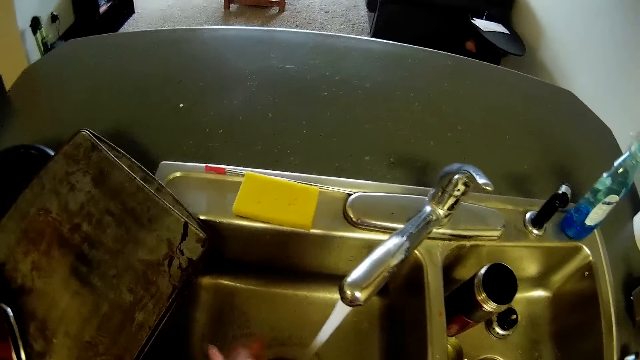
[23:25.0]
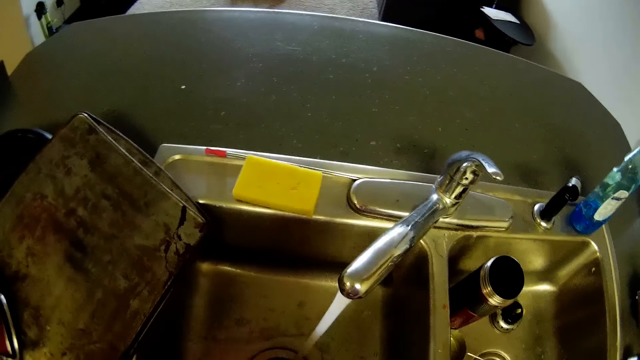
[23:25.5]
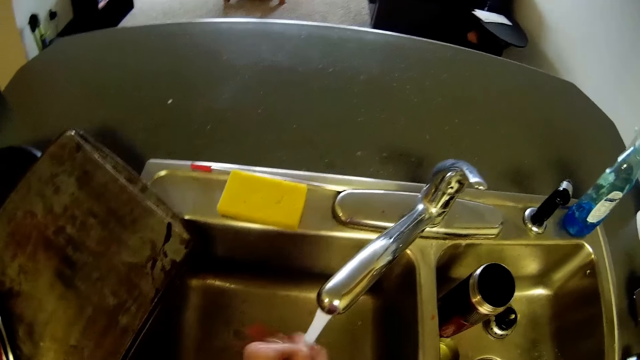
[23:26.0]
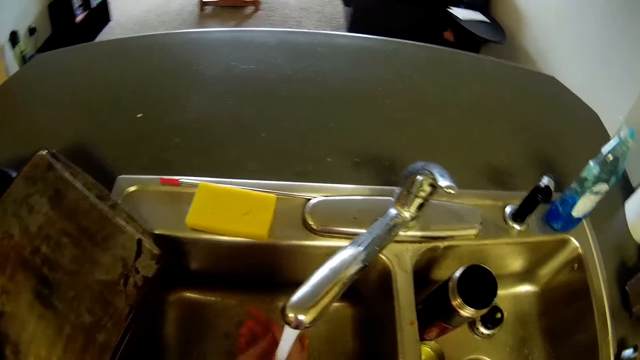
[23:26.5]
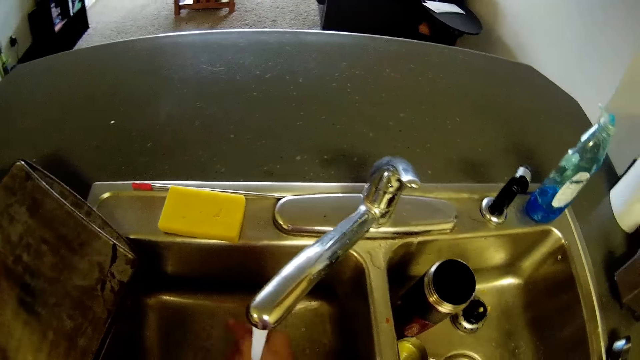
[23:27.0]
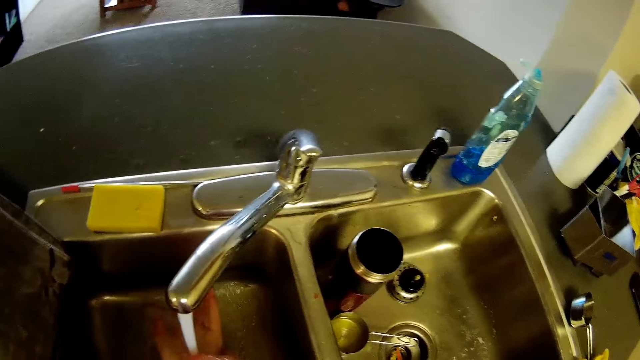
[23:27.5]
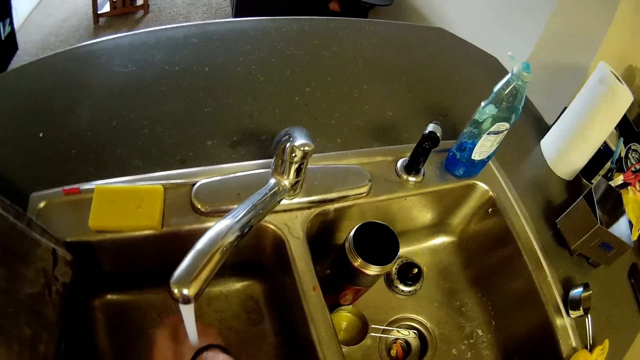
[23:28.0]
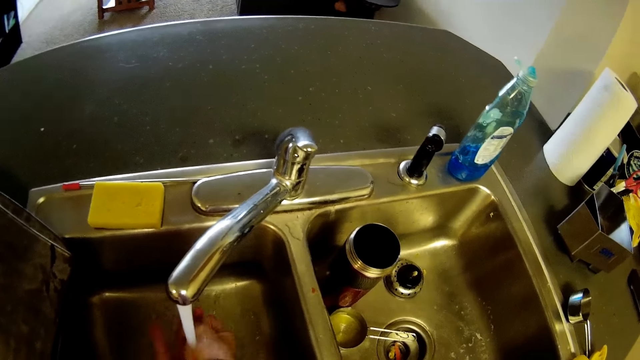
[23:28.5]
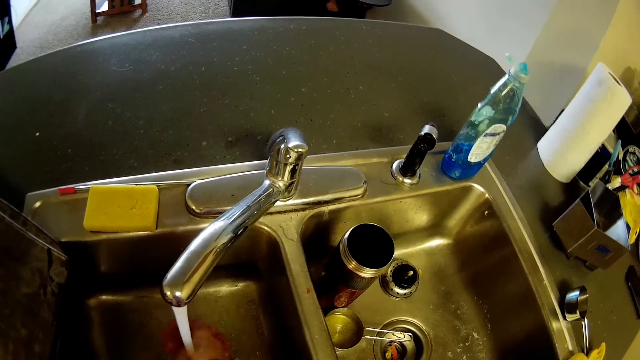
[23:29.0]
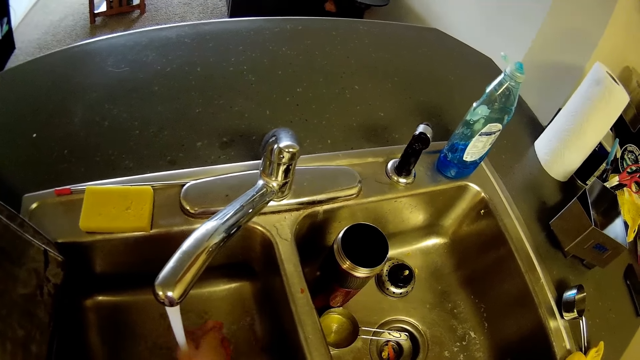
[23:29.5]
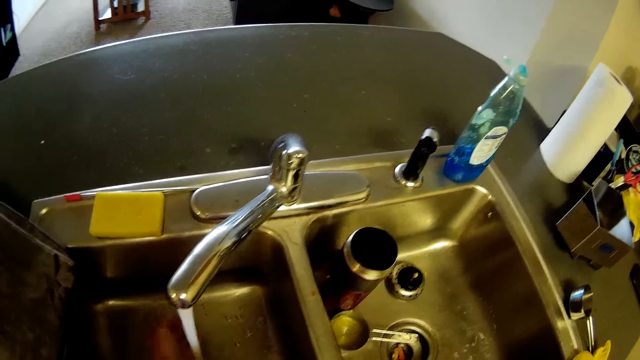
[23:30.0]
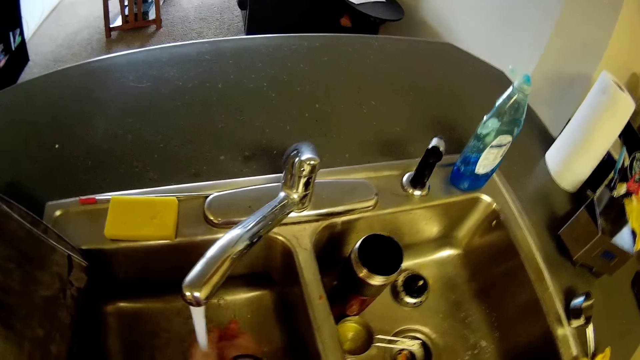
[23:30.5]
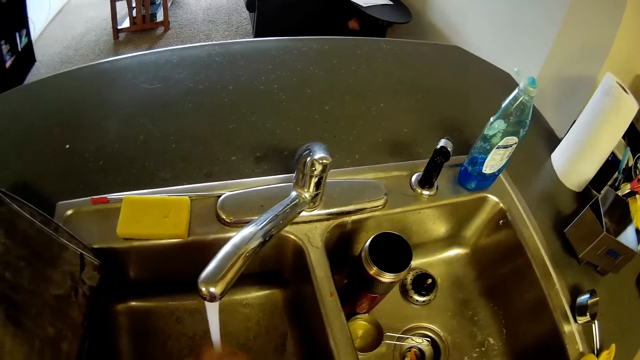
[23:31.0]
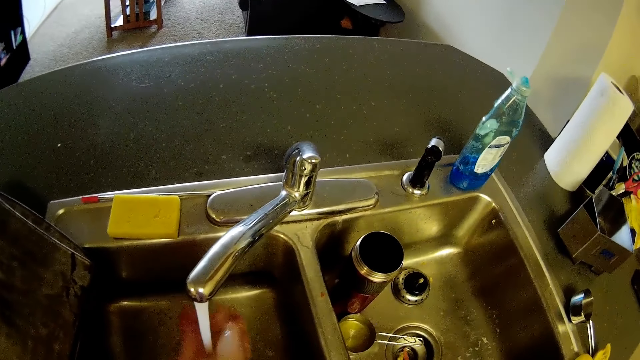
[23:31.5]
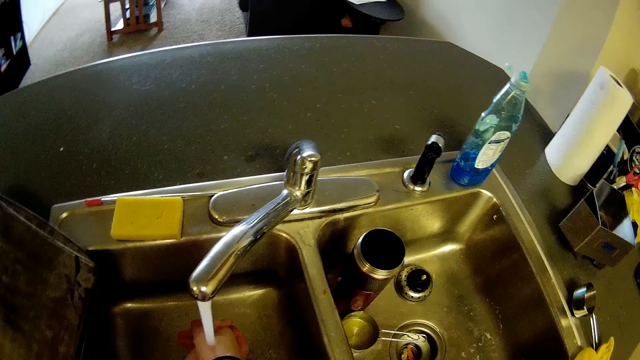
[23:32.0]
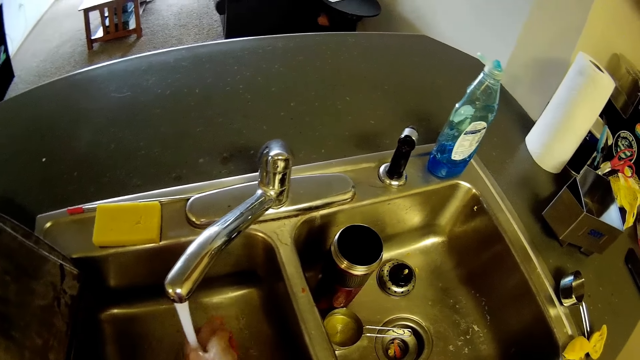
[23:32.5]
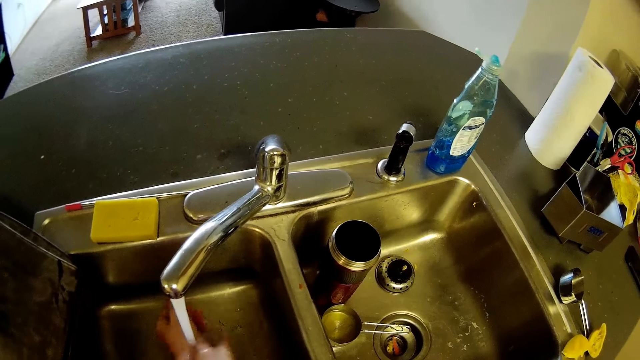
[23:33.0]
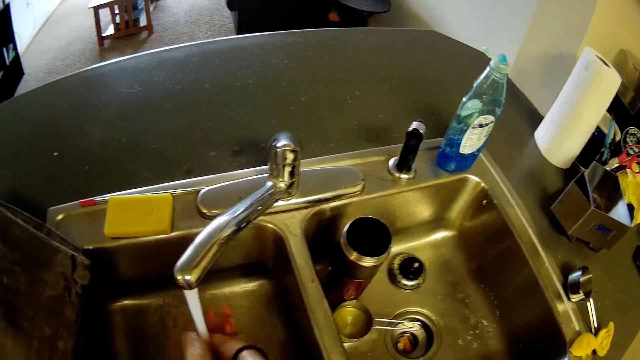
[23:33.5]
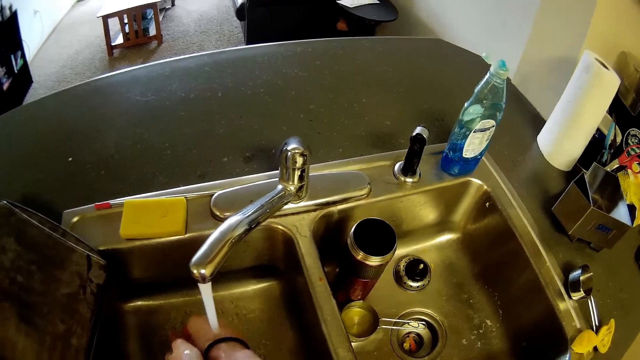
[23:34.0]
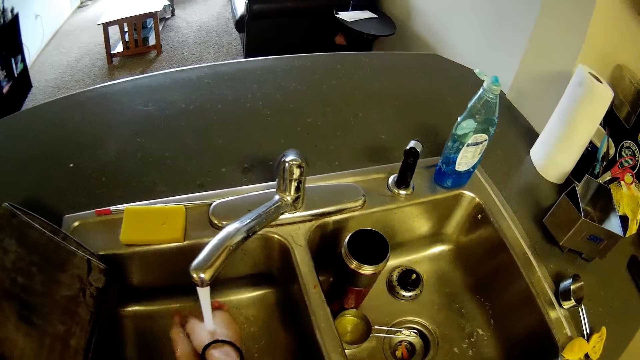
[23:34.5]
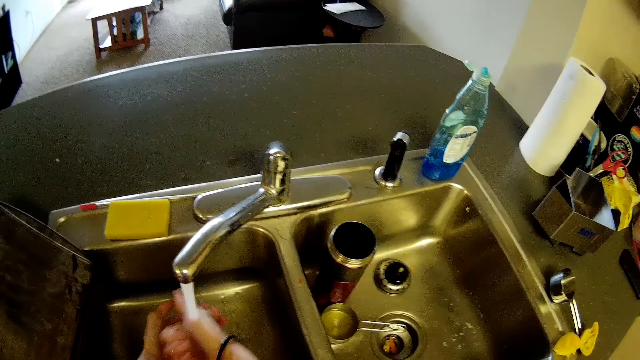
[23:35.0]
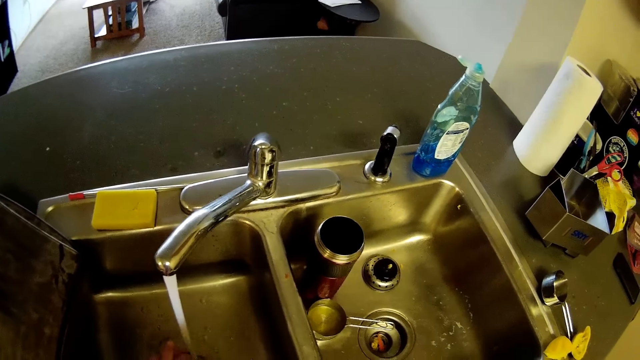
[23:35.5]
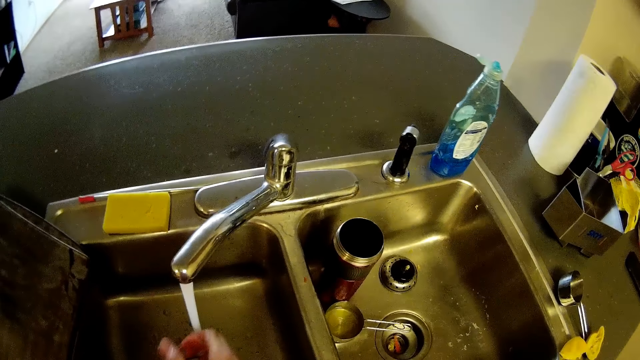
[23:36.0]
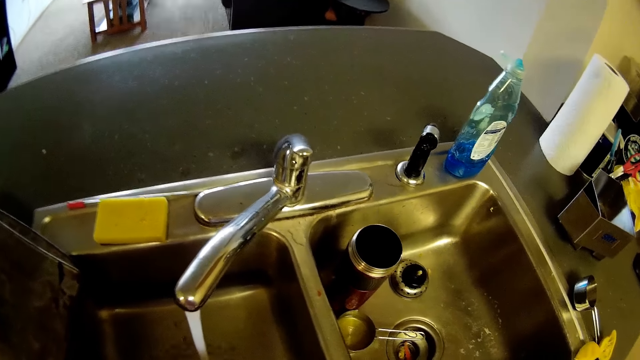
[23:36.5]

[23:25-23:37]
The camera wearer washes his hands with water from the tap.

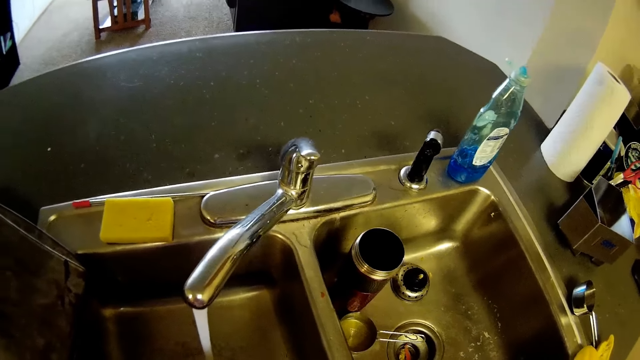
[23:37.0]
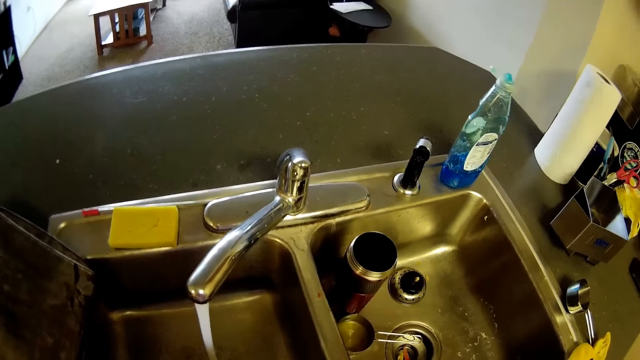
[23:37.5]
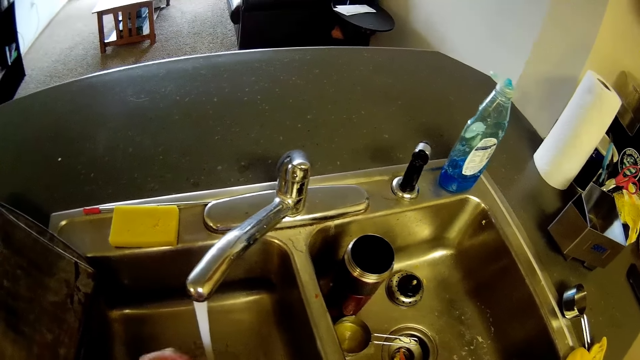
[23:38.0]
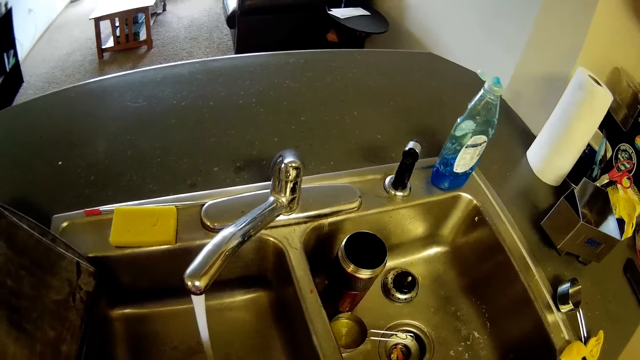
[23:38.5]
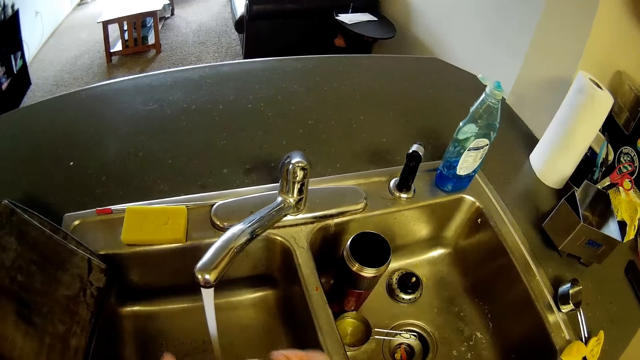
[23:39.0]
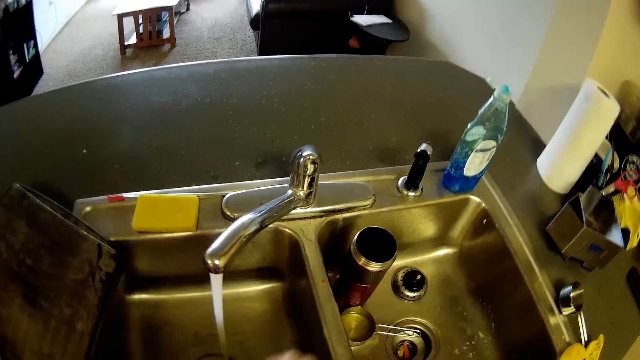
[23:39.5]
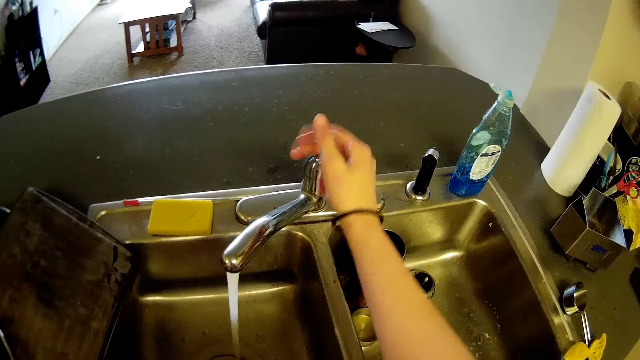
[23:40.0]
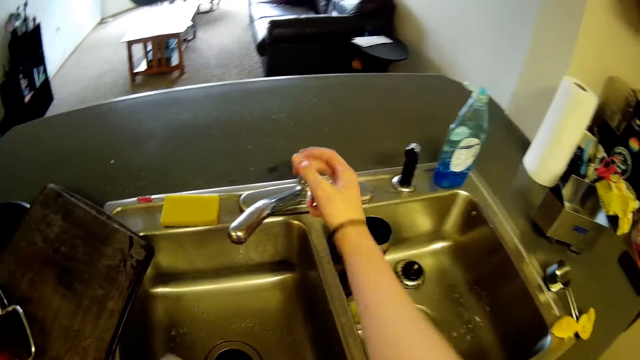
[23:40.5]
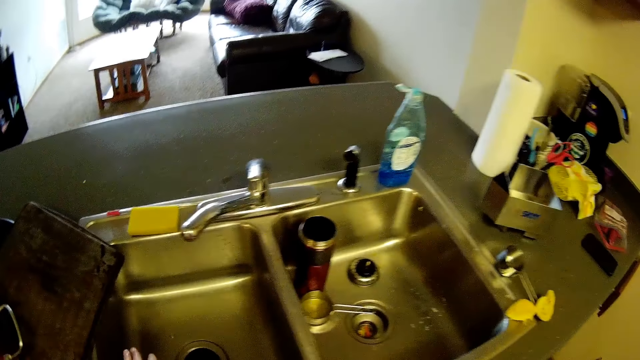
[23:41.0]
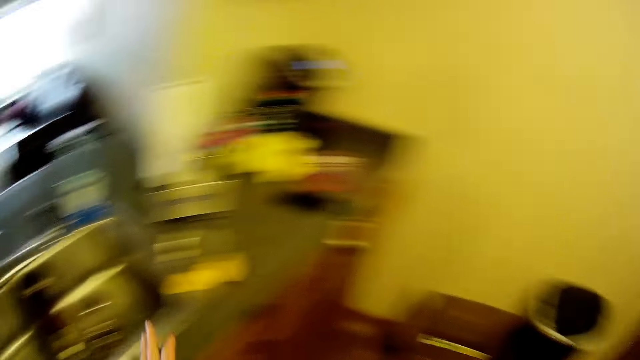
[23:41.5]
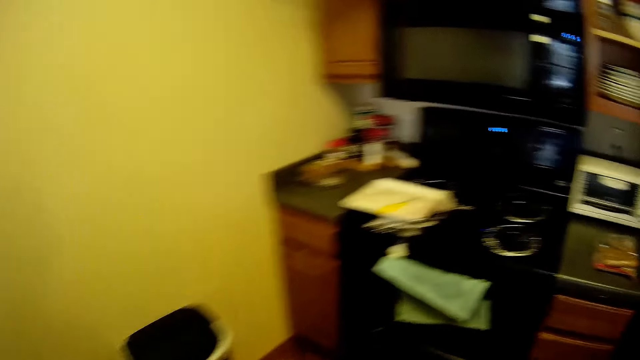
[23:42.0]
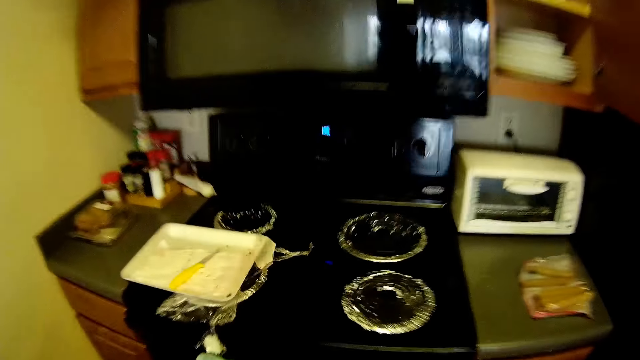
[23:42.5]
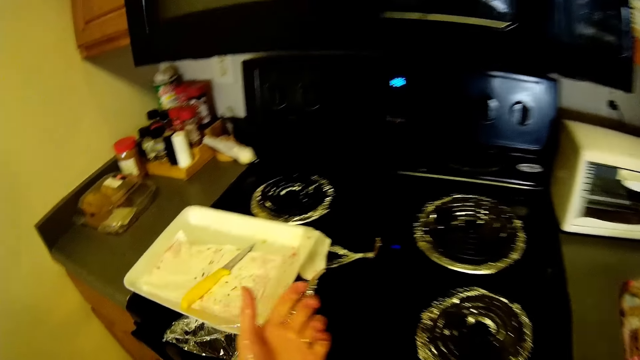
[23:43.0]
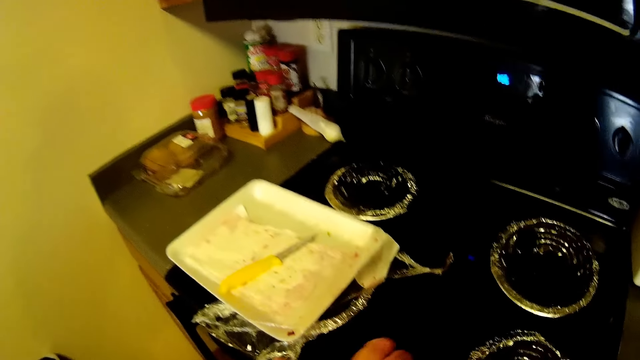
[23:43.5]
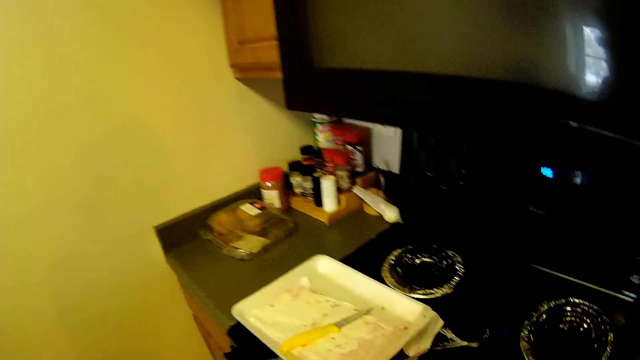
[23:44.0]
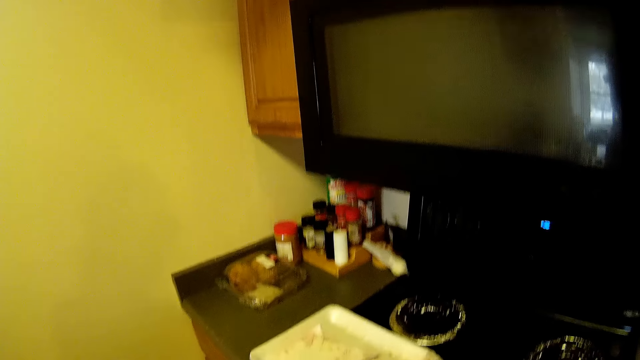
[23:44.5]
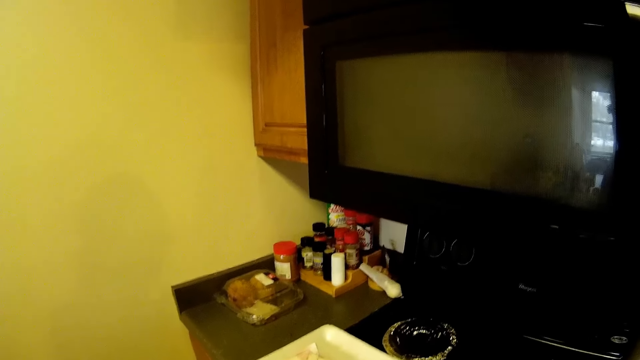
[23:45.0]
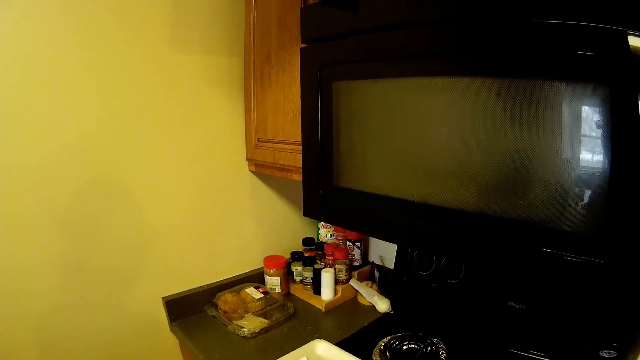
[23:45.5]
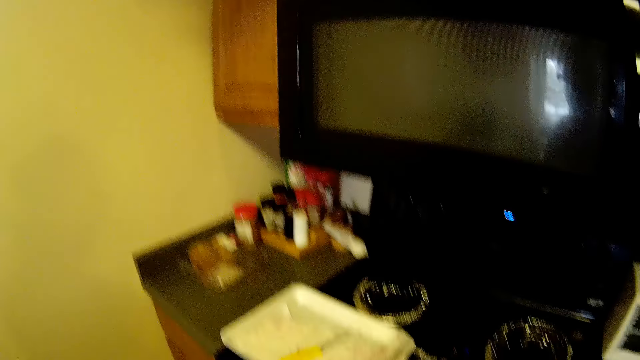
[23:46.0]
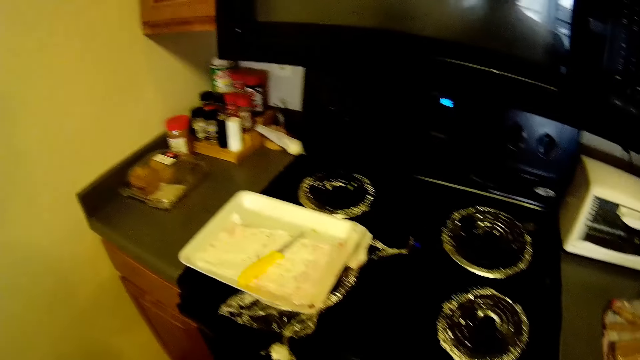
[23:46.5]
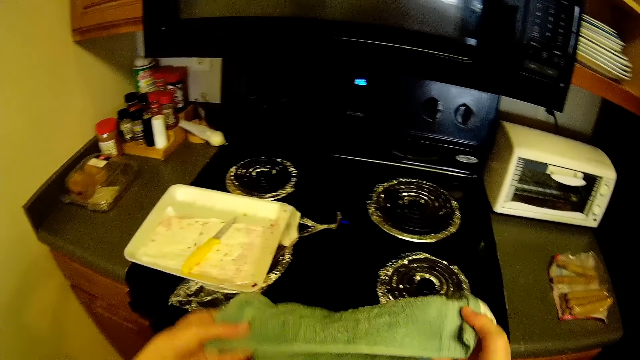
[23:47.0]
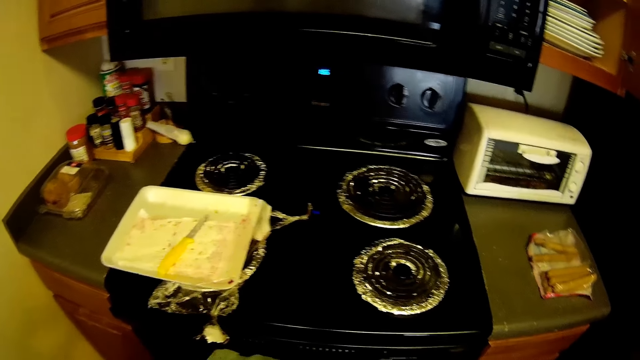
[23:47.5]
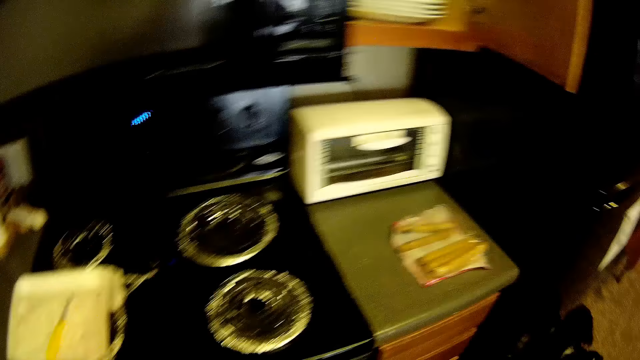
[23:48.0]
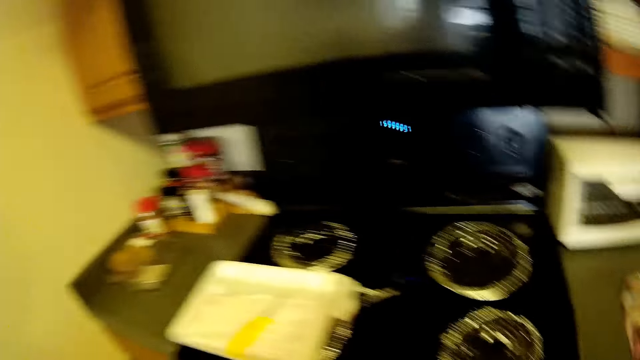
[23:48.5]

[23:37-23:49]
The camera wearer turns off the knob with his right hand. He picks up the towel on the gas cooker with his right hand. He wipes his hands with the towel on the gas cooker. He hangs the towel on the gas cooker. He stares at the towel.
